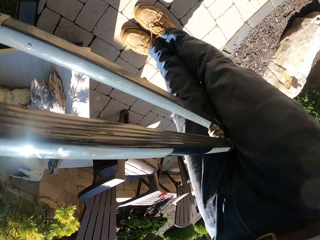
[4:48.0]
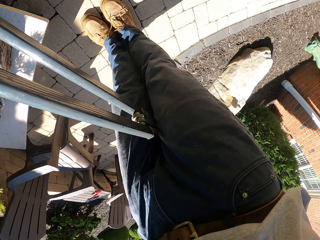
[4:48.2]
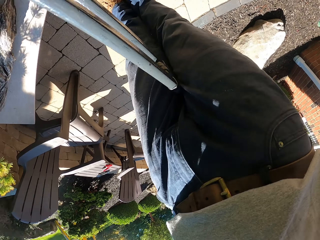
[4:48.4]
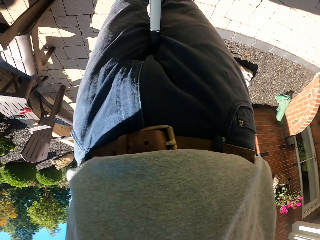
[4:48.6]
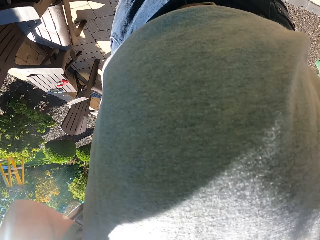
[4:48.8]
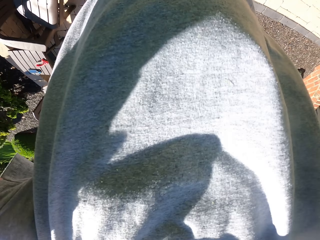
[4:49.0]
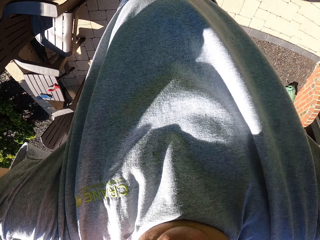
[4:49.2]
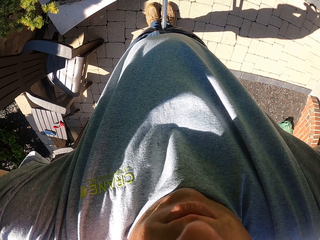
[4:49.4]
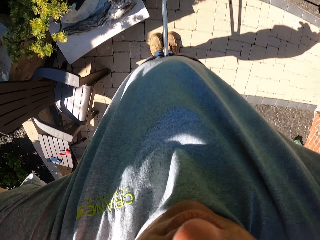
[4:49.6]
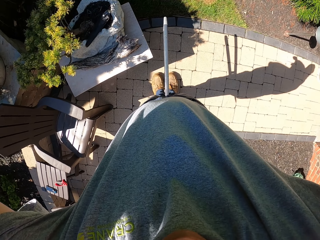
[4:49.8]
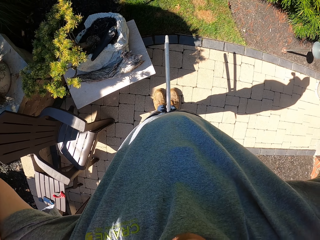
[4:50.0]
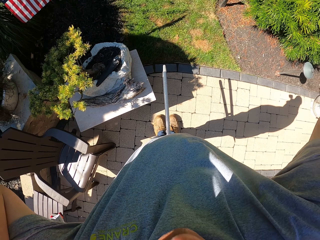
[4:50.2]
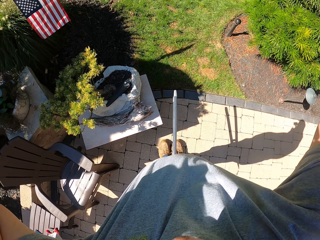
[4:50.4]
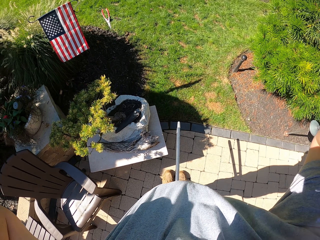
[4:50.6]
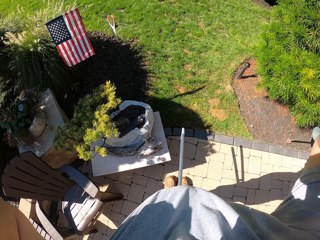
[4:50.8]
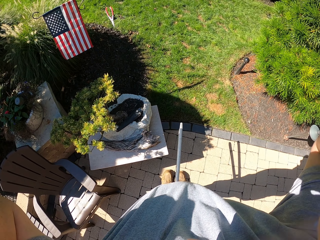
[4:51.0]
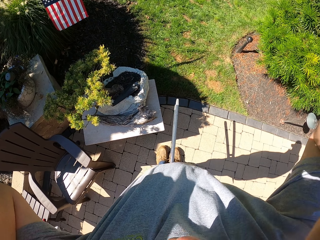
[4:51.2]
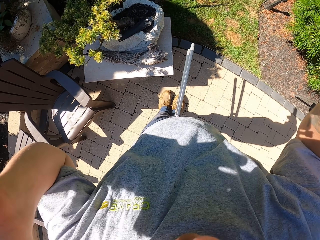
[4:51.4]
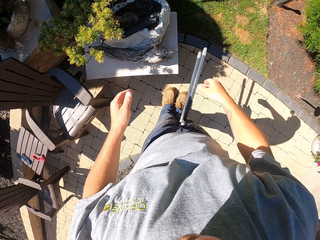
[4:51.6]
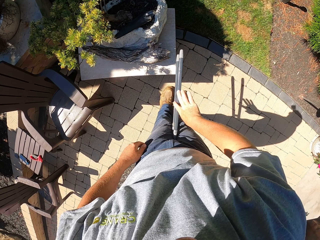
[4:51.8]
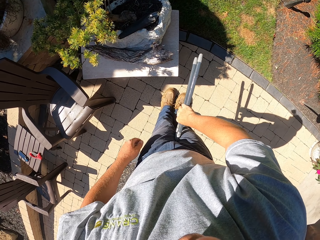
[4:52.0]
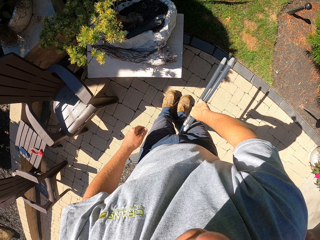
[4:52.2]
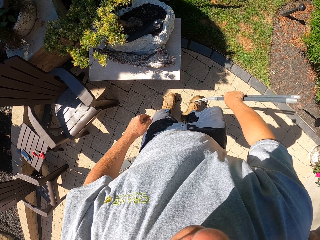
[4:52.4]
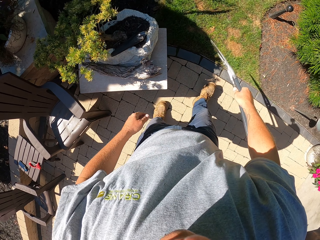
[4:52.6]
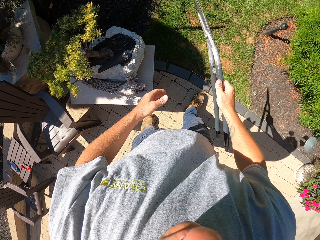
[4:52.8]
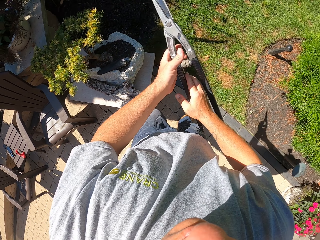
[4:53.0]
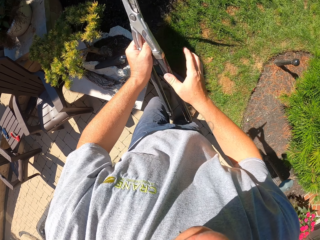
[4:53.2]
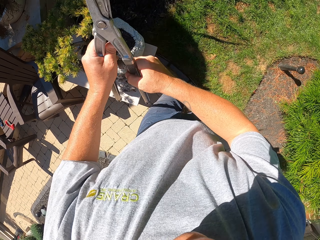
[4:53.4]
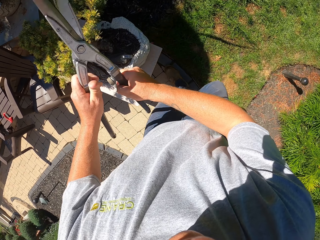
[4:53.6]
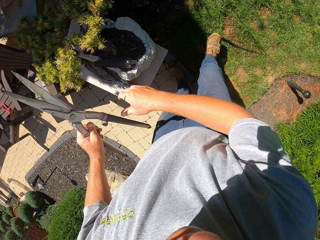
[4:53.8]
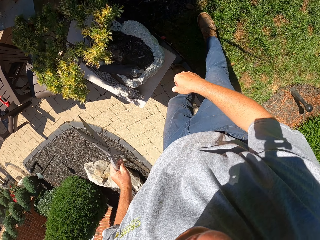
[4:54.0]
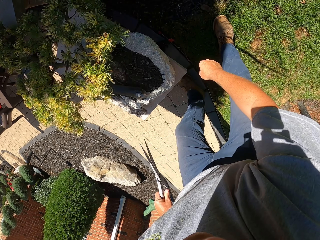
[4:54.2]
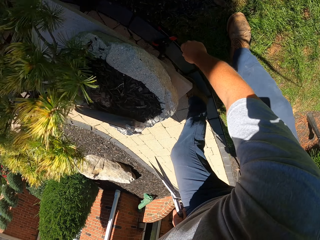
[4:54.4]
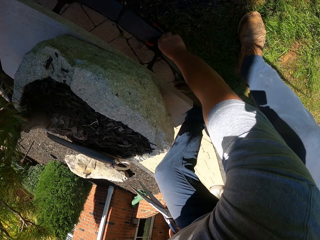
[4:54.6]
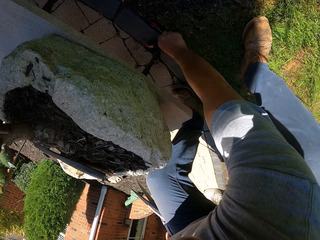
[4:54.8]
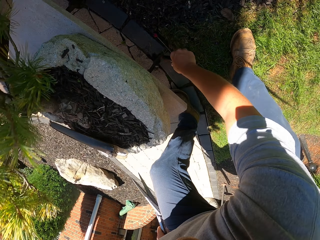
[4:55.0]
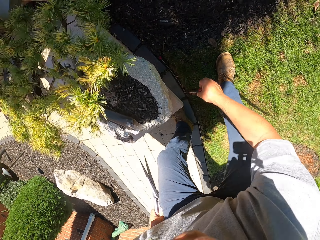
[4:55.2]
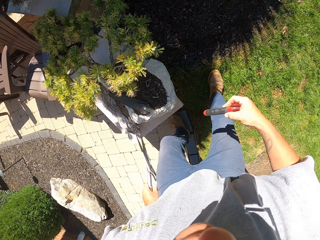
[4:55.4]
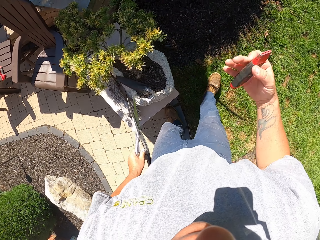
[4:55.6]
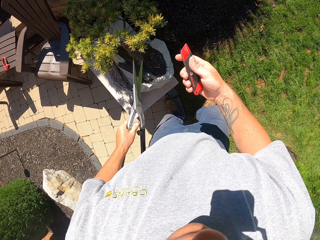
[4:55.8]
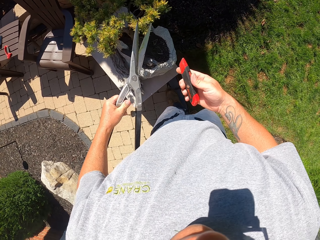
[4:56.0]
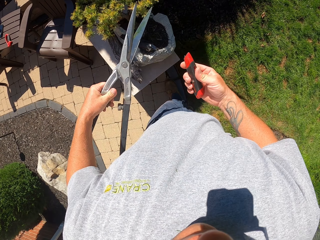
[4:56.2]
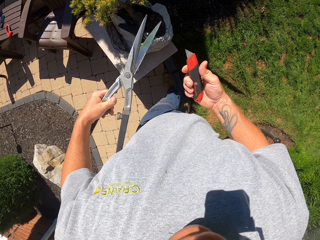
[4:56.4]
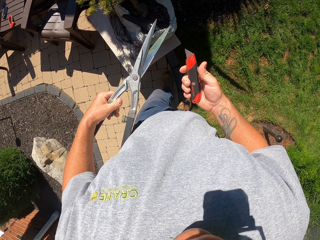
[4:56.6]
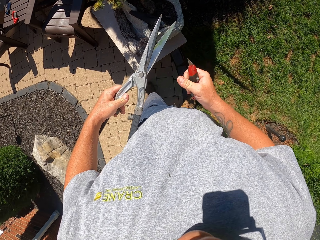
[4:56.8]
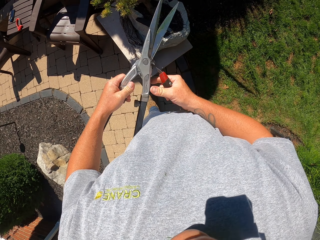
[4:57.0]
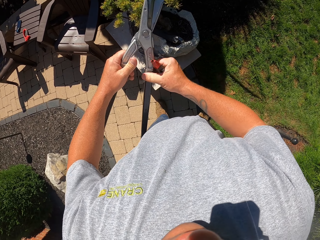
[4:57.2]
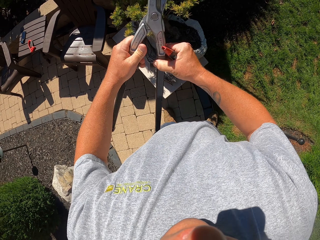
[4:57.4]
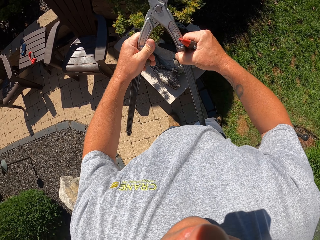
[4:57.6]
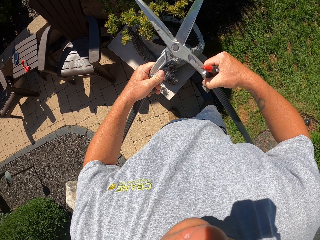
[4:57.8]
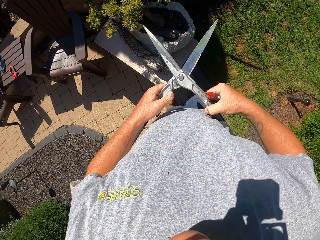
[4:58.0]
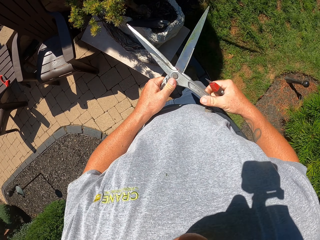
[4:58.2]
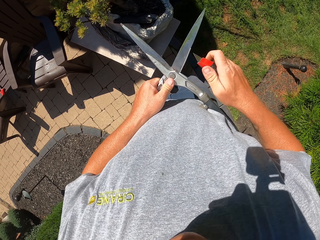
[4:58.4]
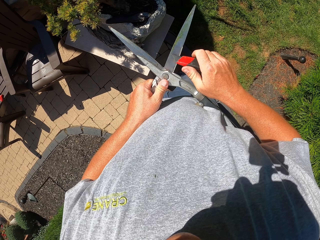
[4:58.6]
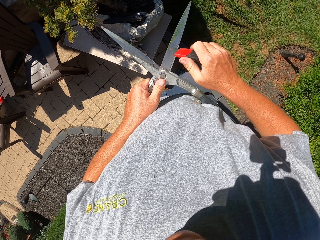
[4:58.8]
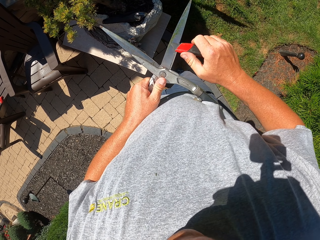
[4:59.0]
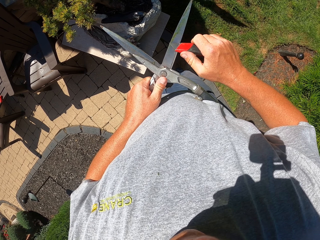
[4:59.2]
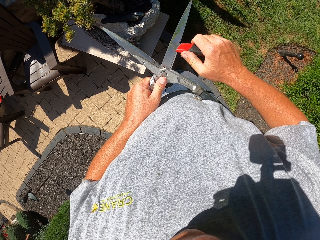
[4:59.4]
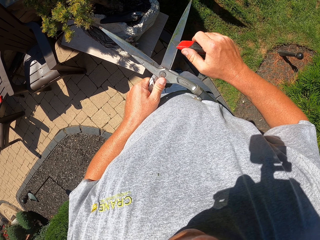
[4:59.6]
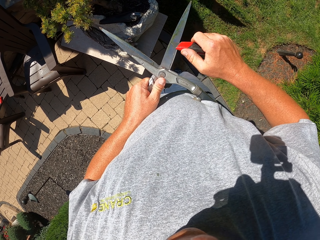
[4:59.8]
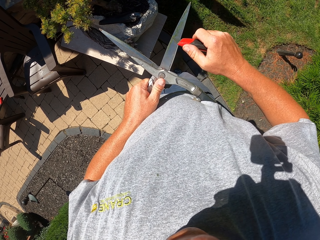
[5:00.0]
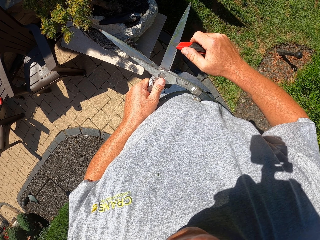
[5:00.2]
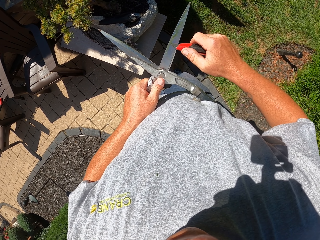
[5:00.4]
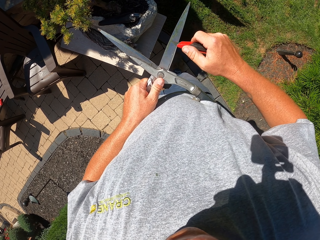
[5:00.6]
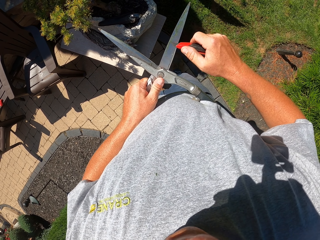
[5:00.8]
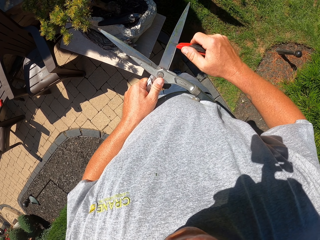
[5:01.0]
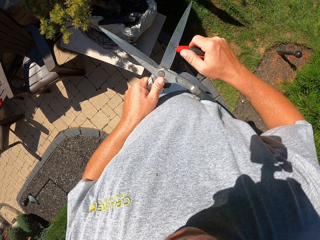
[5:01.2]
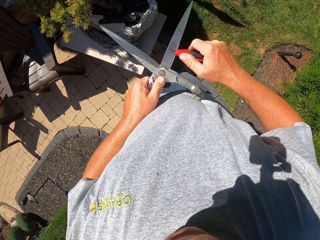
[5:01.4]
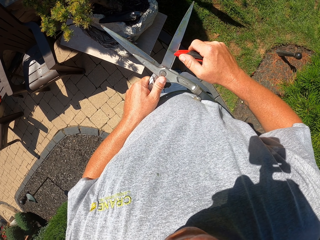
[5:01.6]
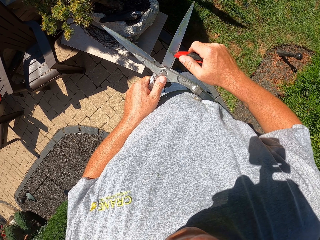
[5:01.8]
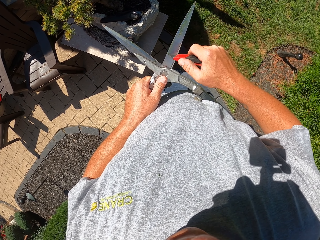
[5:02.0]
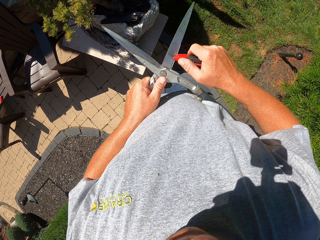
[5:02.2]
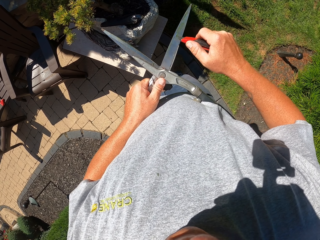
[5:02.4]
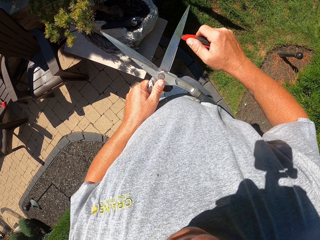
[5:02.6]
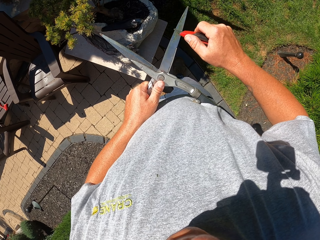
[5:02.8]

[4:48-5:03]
The camera wearer holds the pruner between his legs. He wears the camera on the head. He takes up the pruner with his right hand. He passes the pruner from his right hand to his left hand. He picks up the retractable blade knife or sharpener on the ground. He opens the sharpener. He holds the pruner in position with his stomach. He scrubs the garden scissors with the retractable blade knife. He sharpens the pruner.

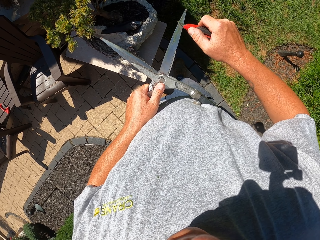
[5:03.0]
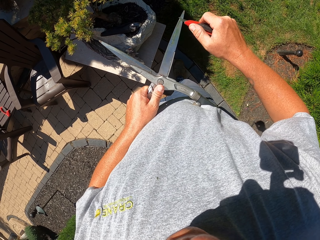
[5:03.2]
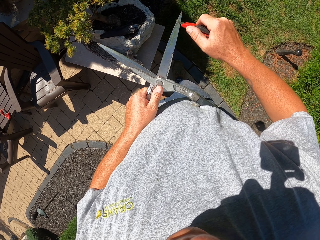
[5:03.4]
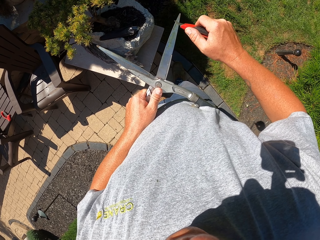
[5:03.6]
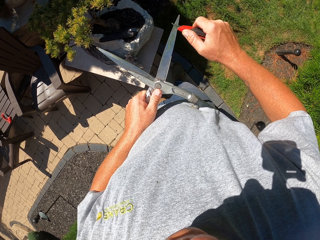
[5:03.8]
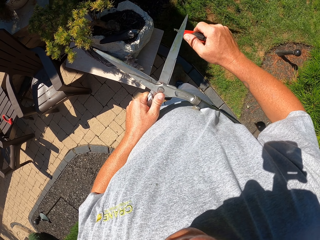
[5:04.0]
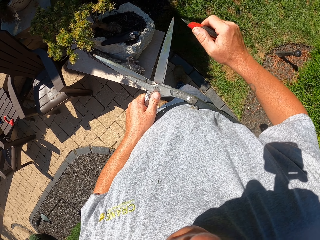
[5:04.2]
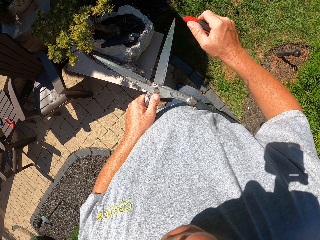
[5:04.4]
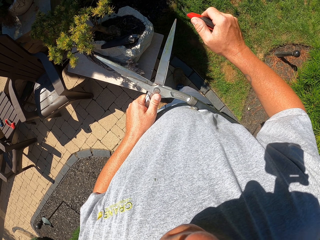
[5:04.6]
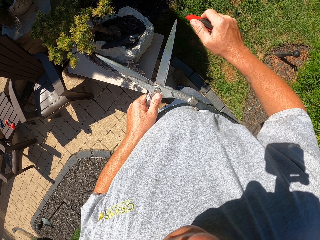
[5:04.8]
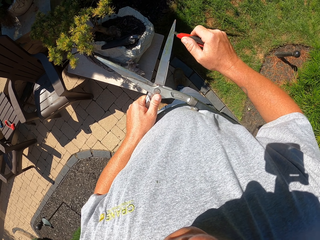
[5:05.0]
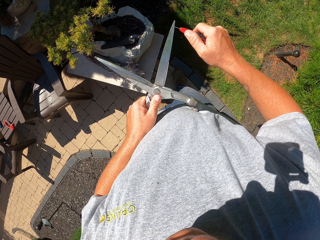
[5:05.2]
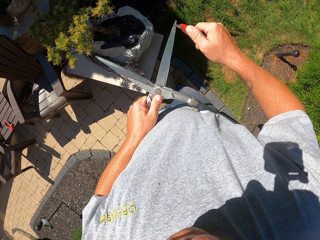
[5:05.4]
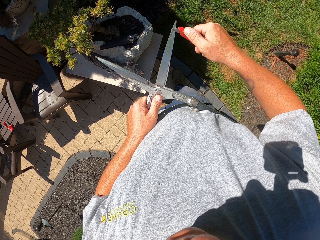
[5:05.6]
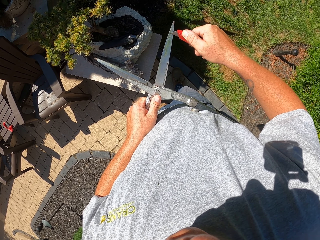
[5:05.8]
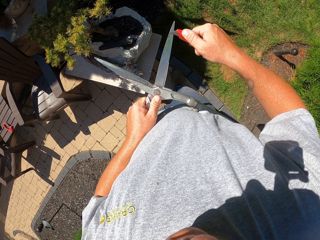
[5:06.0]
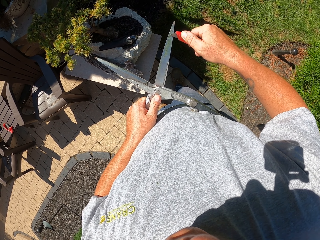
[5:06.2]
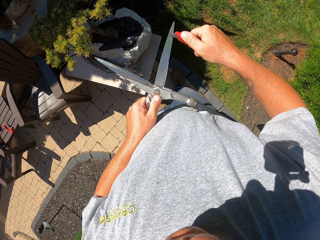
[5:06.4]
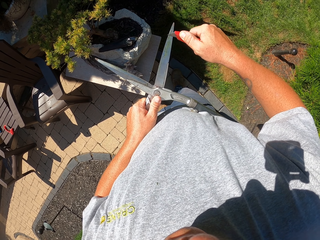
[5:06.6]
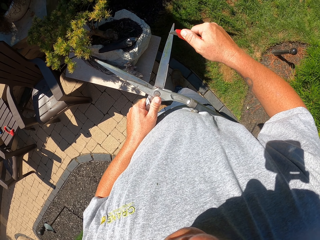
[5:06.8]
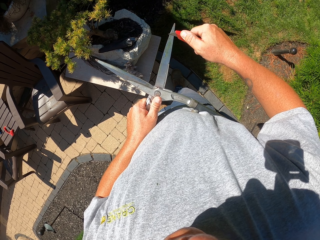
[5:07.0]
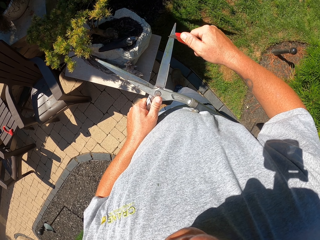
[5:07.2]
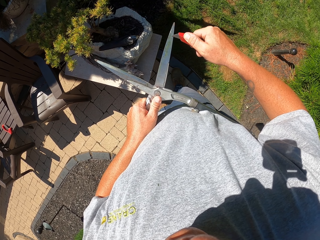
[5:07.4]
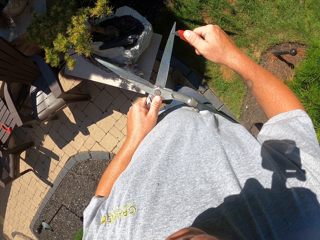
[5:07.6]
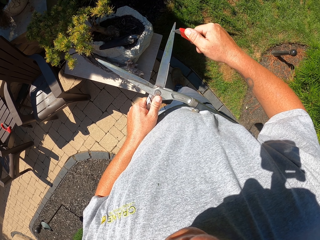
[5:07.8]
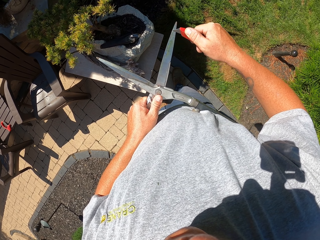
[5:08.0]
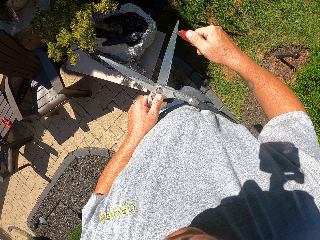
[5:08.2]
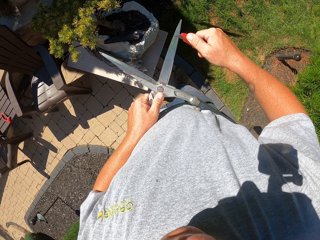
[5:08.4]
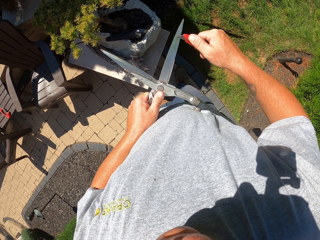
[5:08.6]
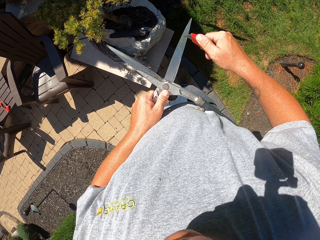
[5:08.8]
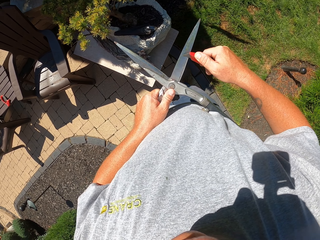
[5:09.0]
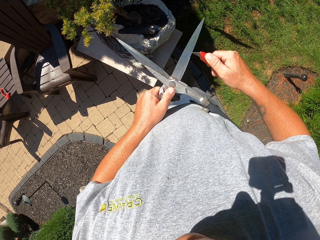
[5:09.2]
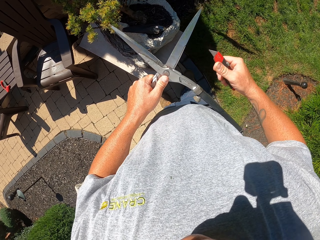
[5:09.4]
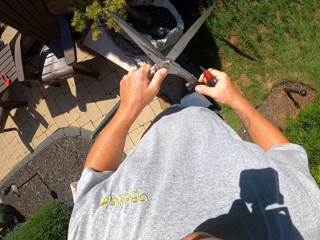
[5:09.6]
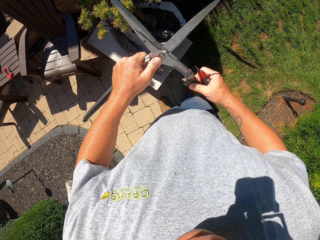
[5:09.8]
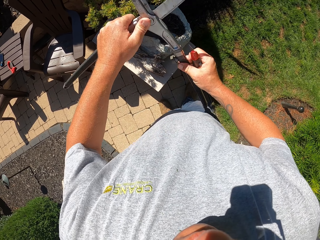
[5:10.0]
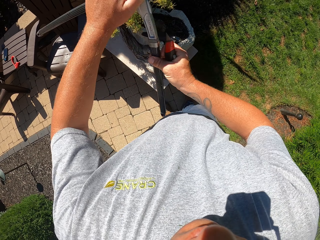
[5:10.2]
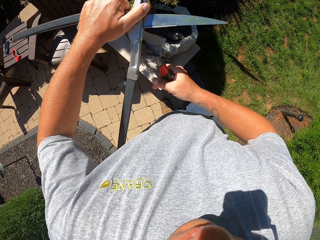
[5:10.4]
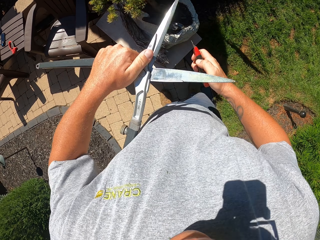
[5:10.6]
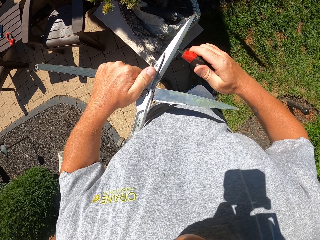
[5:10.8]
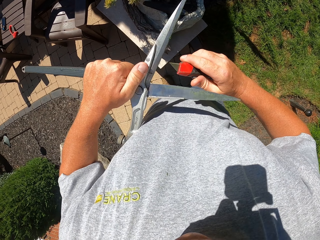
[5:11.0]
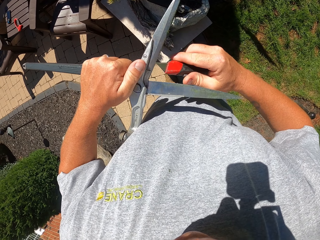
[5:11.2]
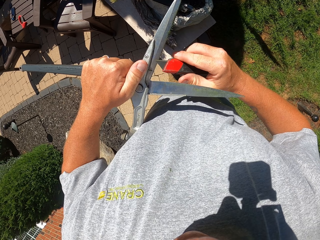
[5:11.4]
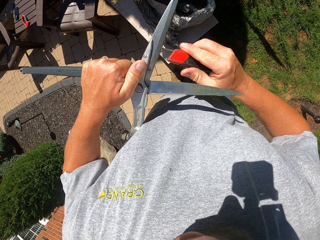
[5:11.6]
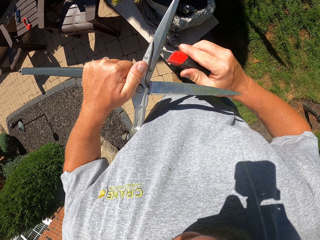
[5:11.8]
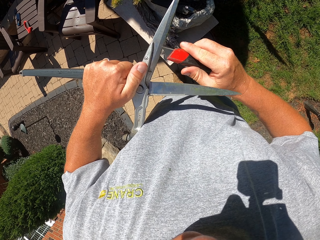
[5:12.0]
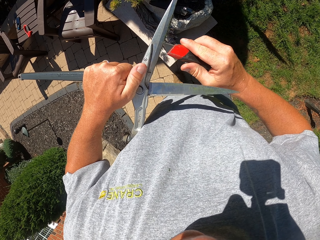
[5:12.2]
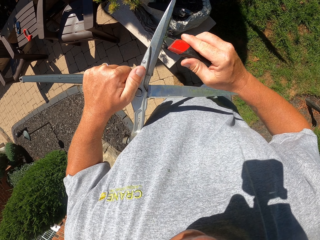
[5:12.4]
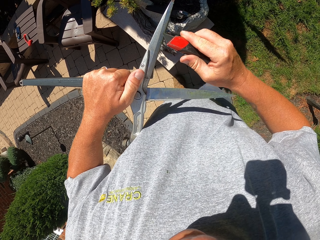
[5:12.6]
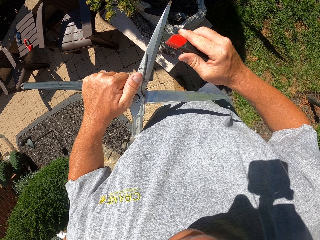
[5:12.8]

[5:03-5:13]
The camera wearer holds the pruner by the left side of his stomach.
